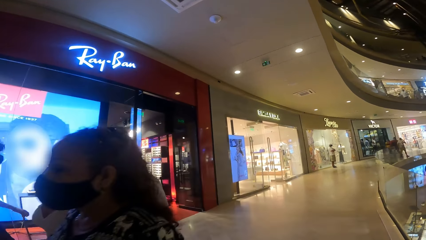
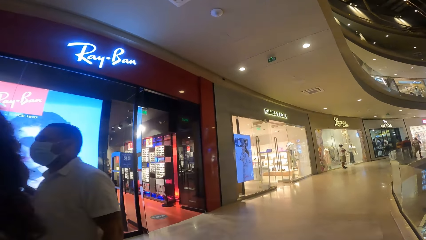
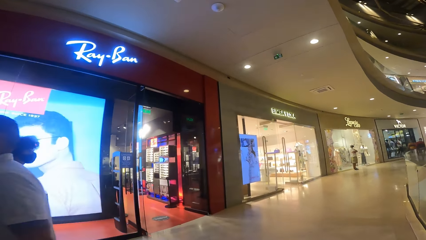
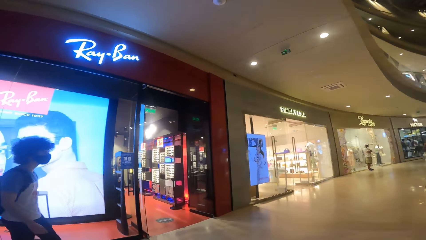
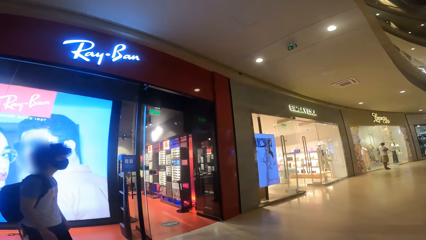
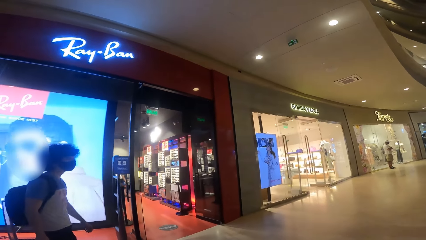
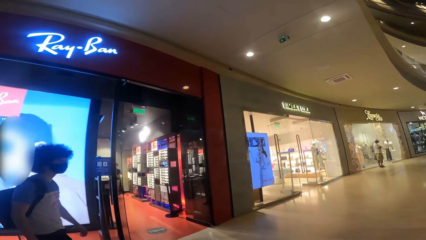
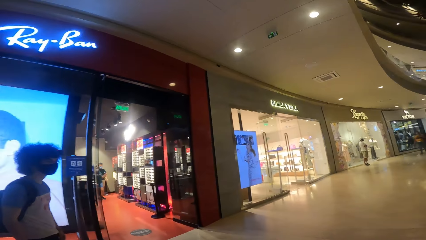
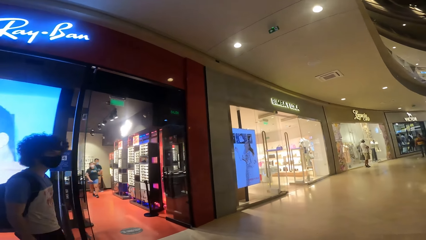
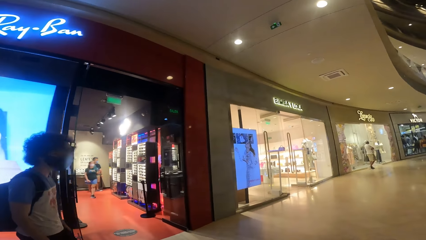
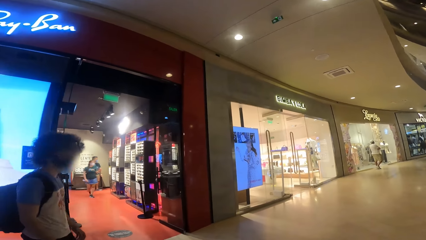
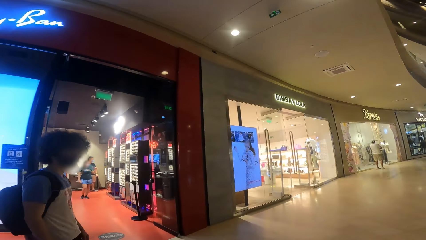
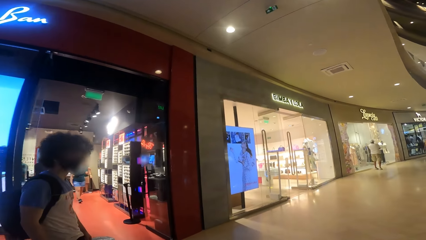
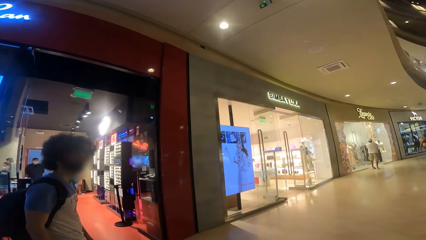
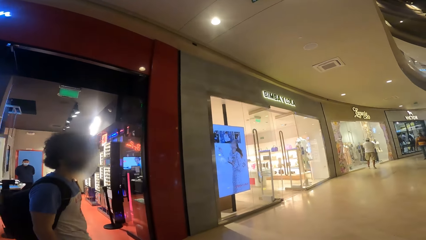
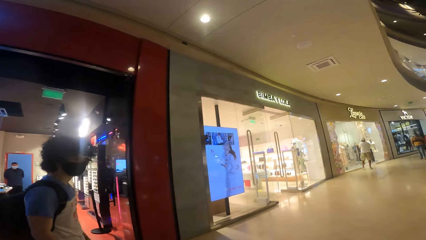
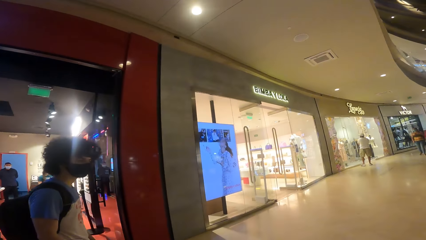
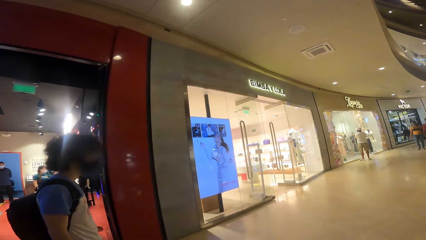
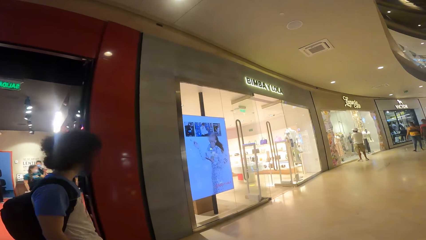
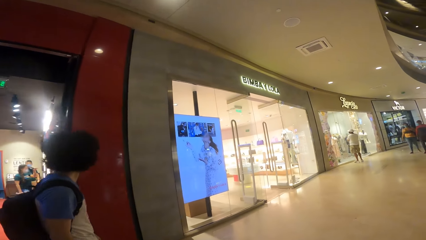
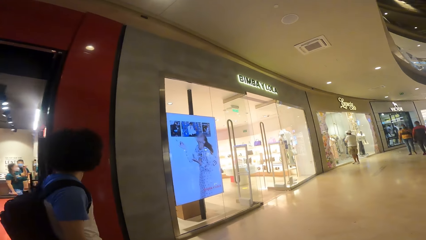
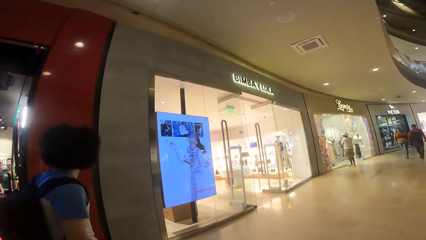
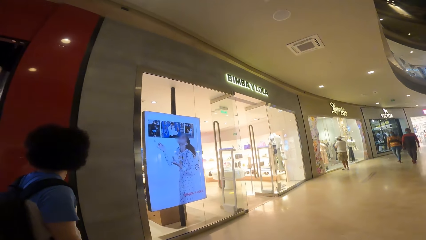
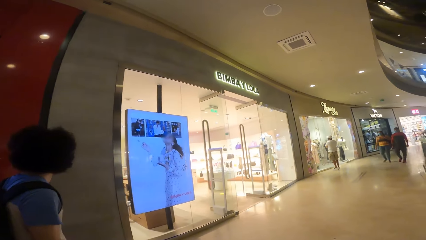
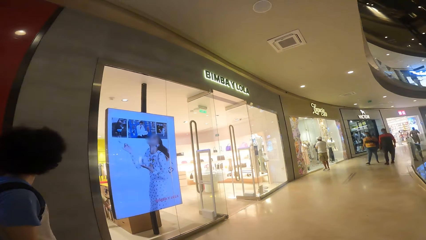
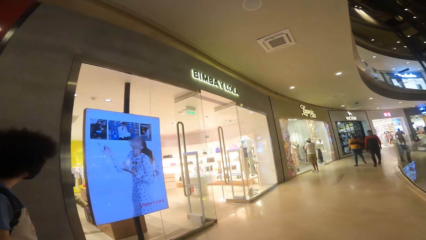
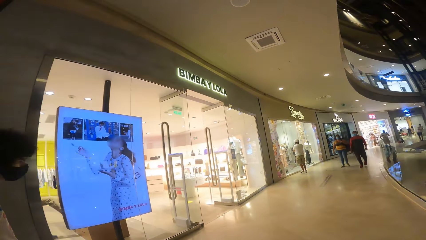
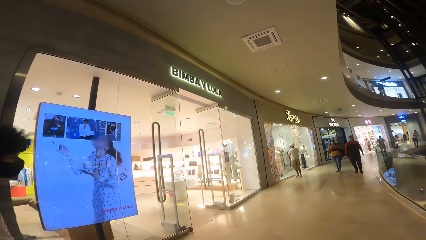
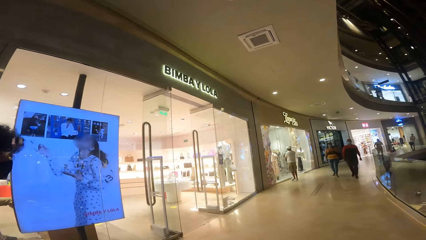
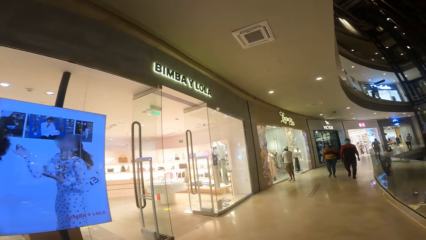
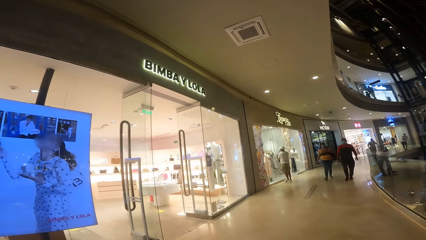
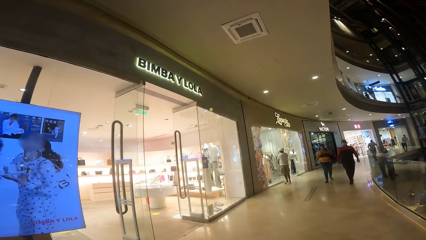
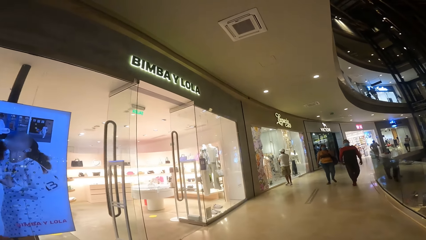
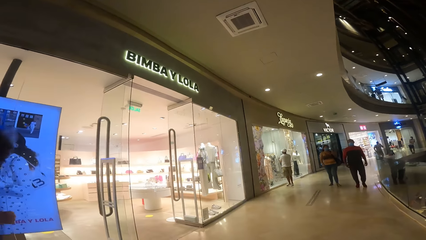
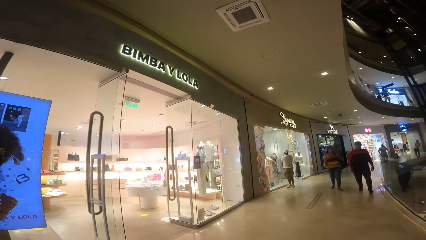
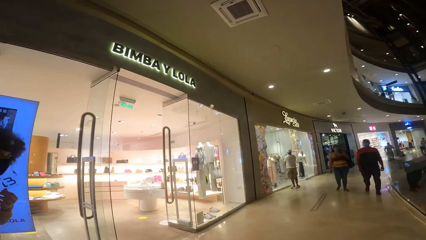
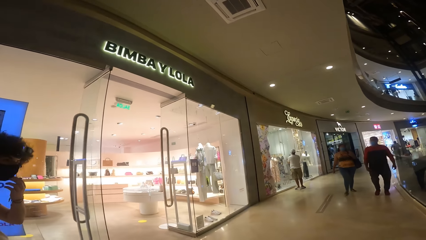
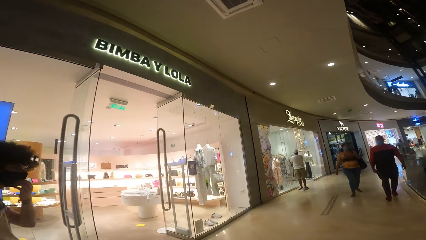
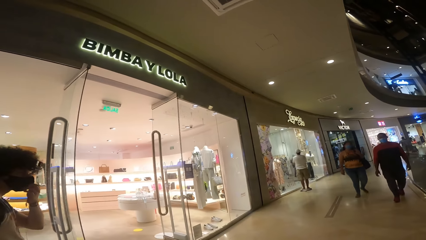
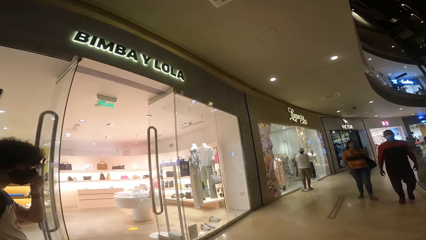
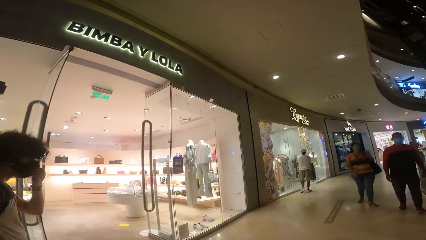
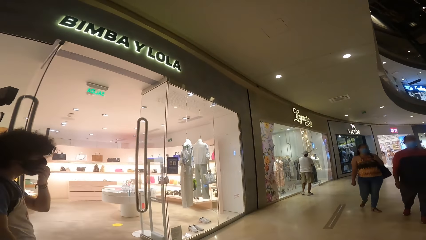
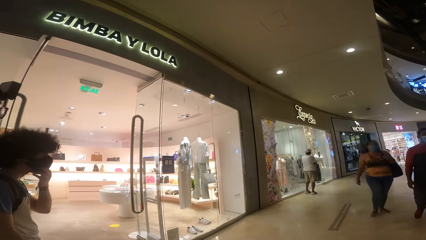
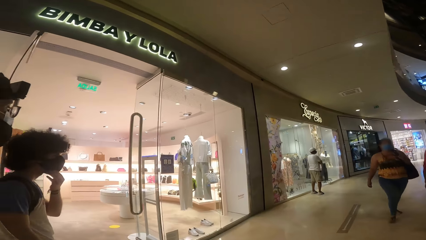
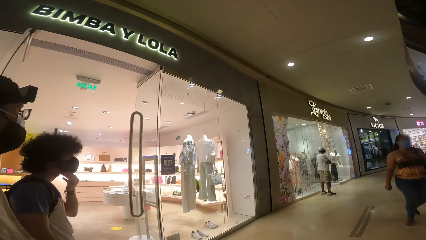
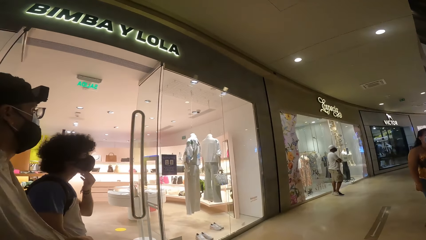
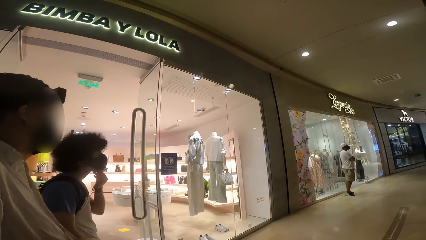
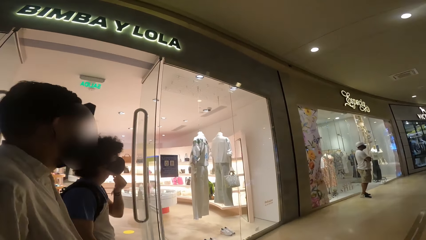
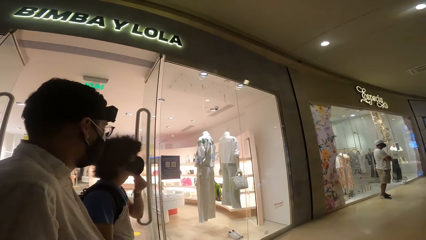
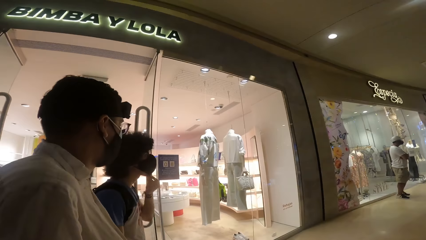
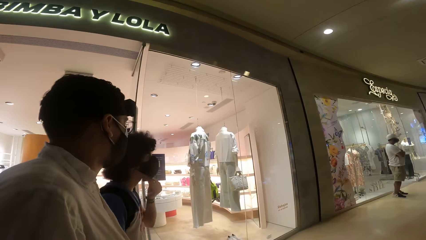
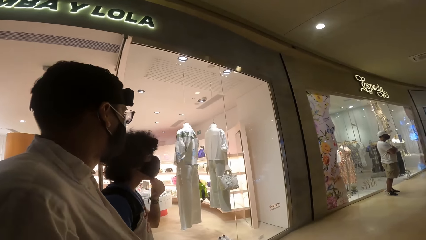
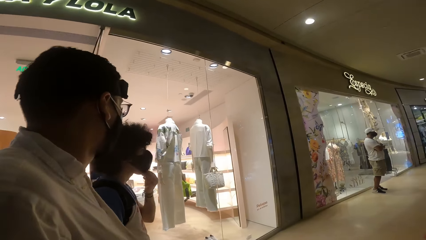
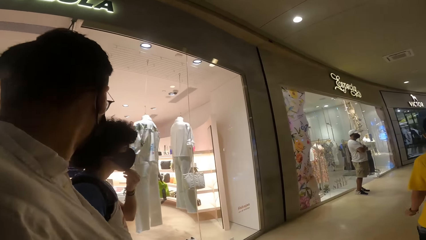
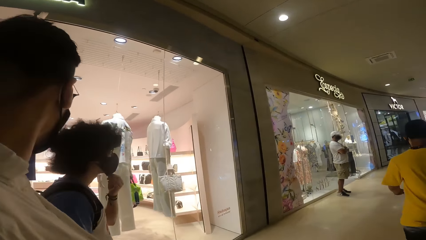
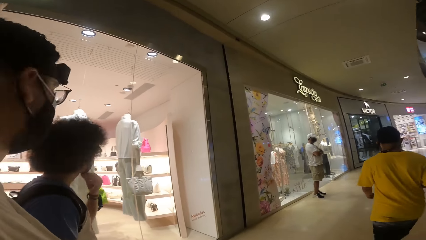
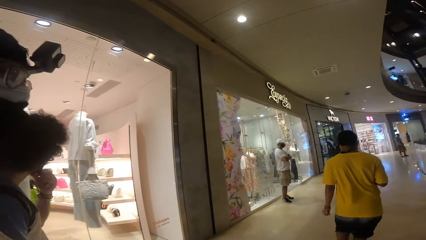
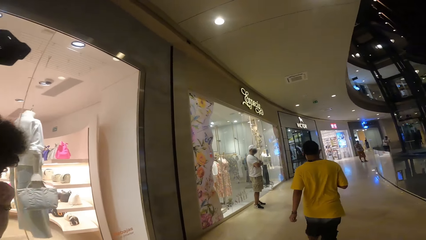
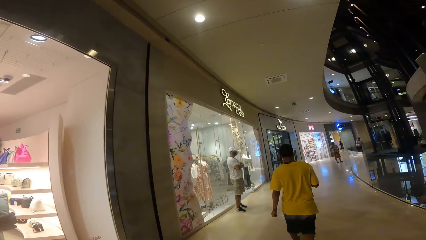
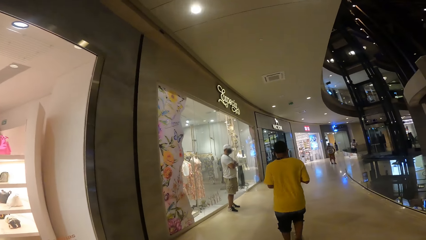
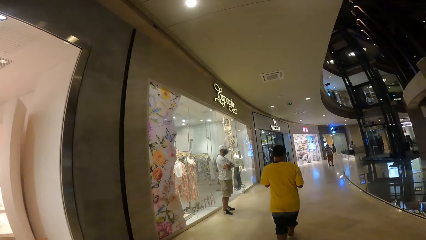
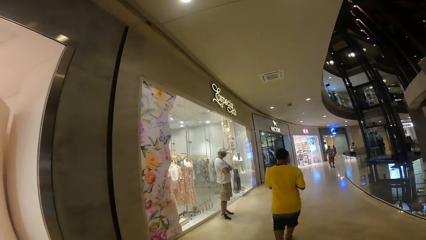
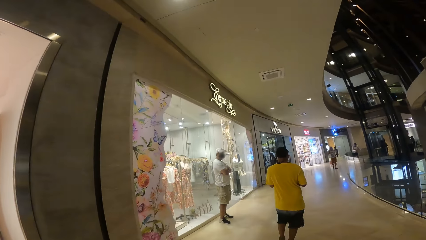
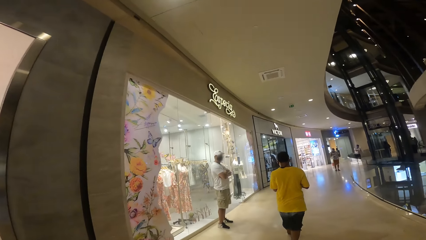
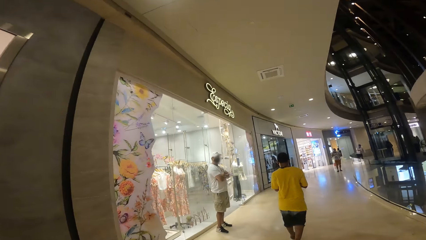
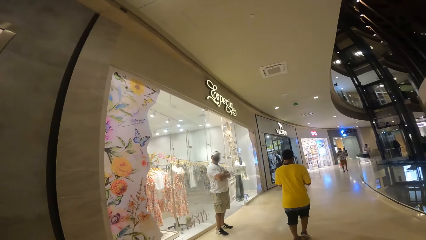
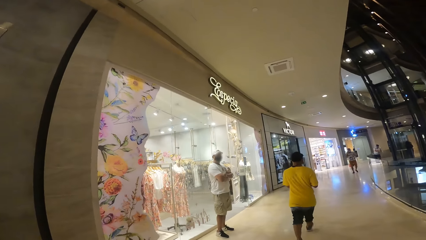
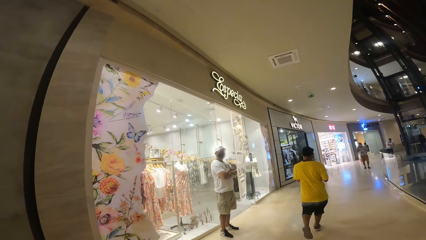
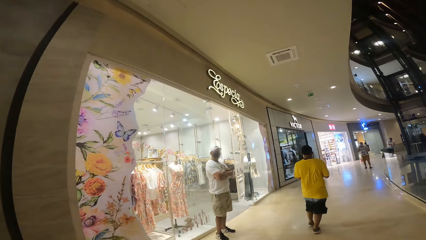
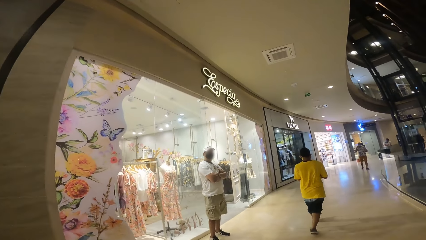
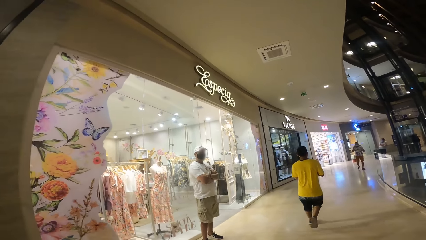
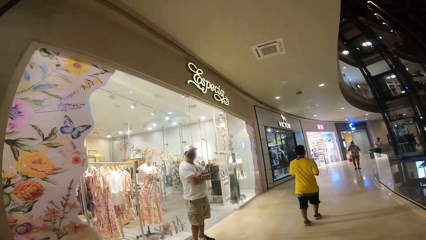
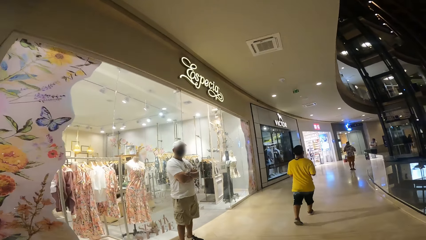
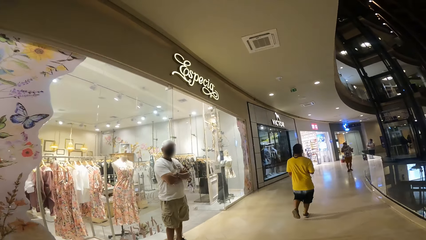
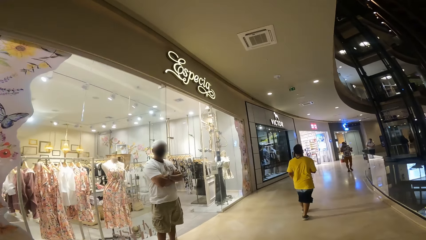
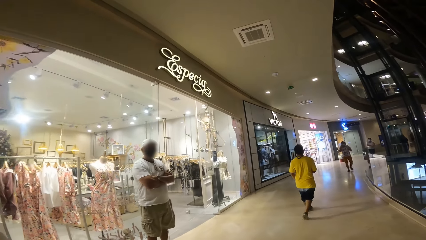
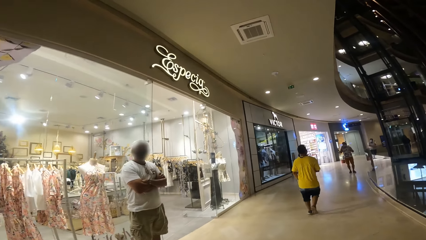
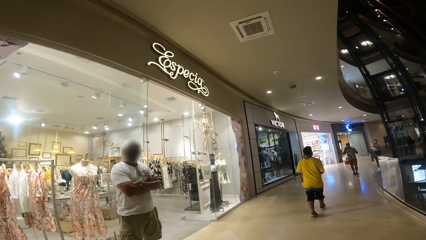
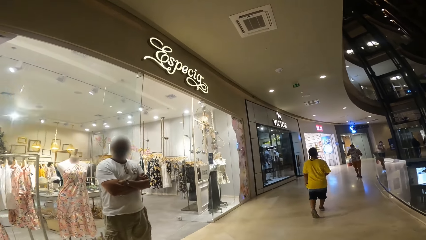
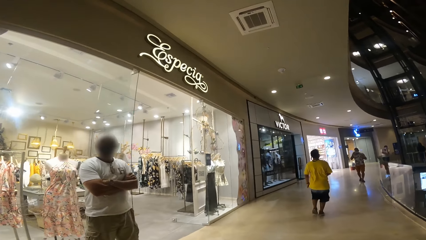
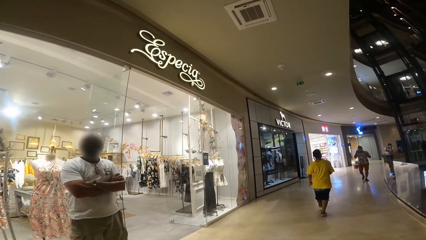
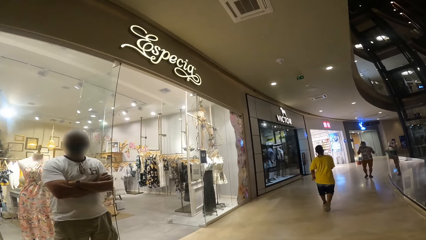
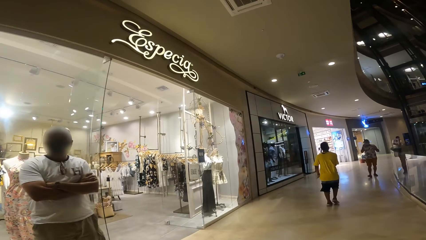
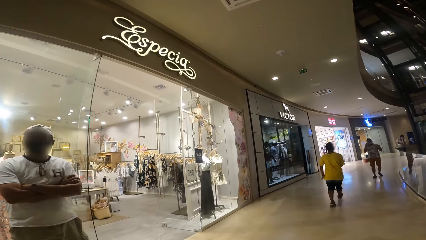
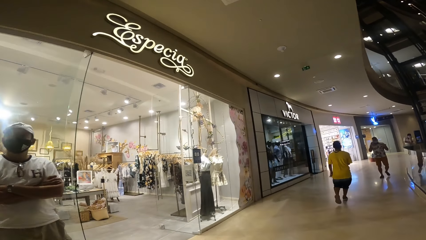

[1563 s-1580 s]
Several people walk past the camera wearer.
